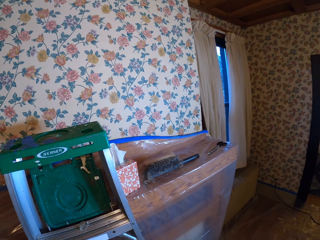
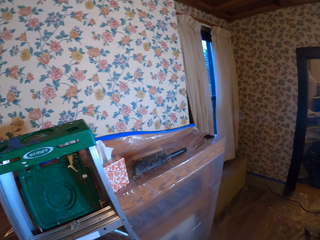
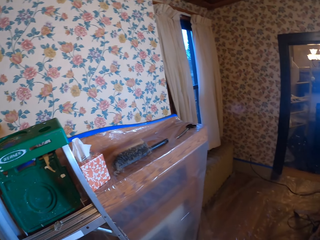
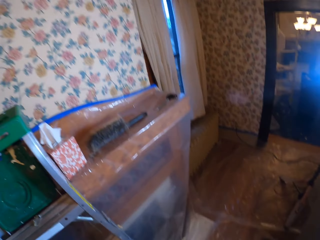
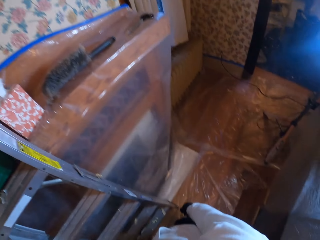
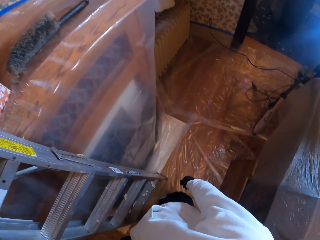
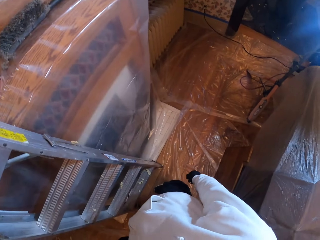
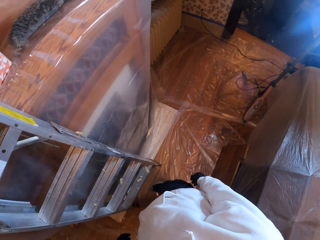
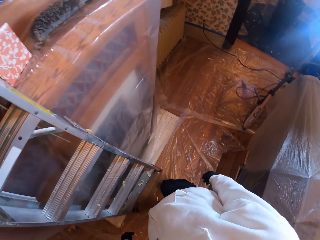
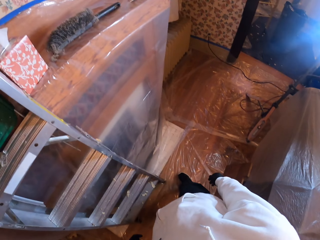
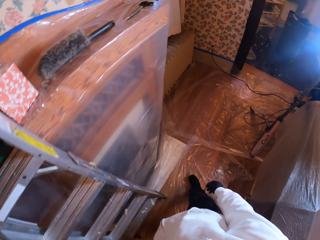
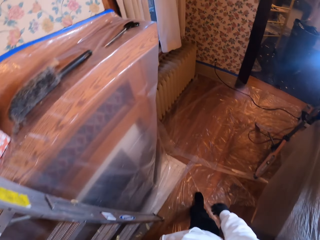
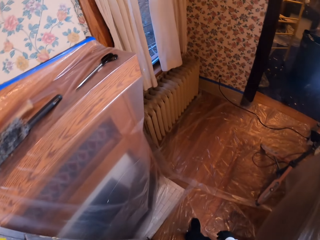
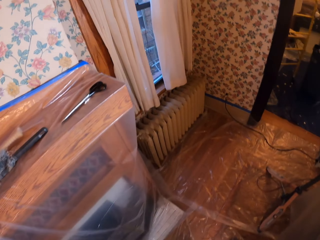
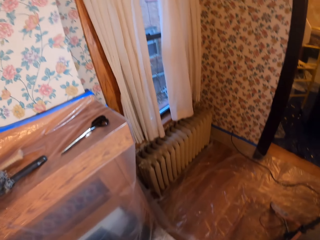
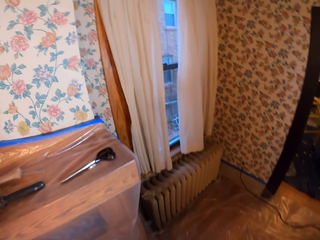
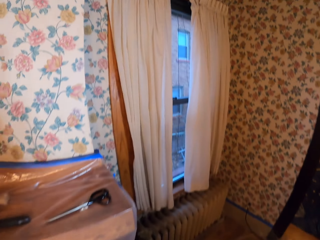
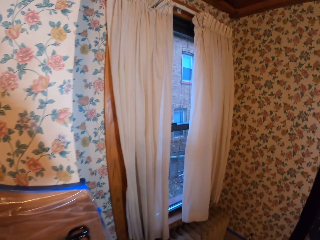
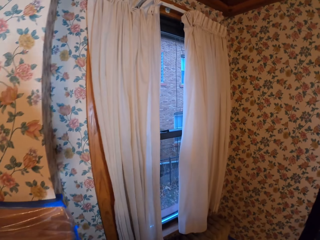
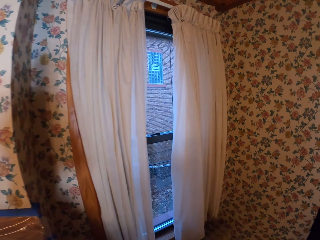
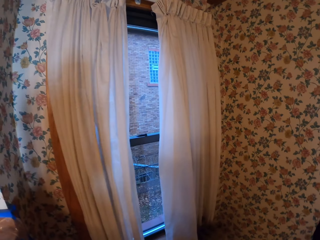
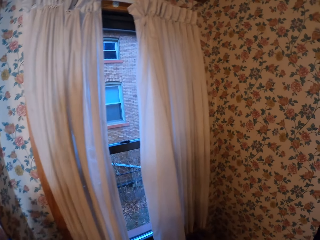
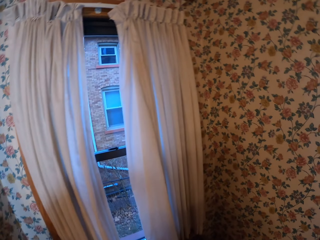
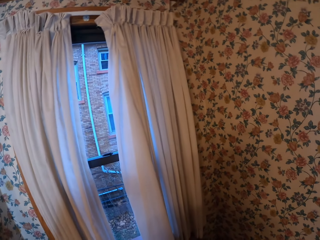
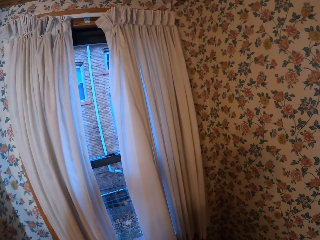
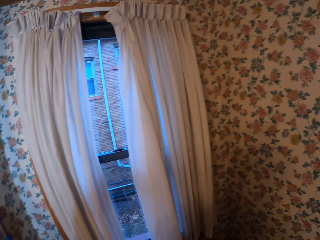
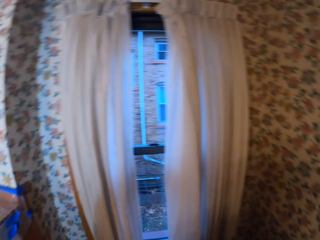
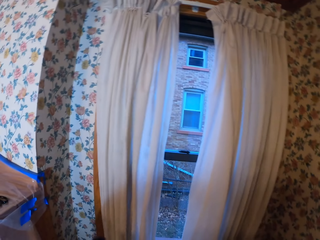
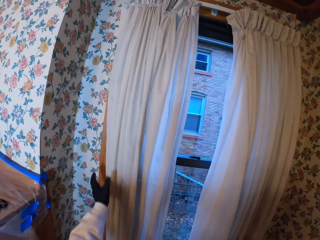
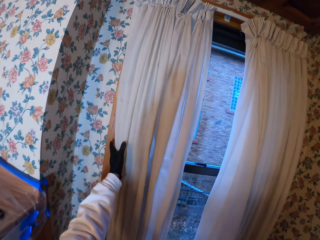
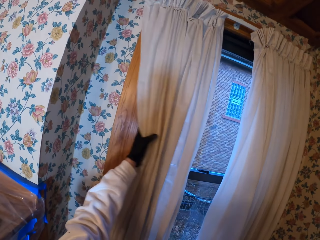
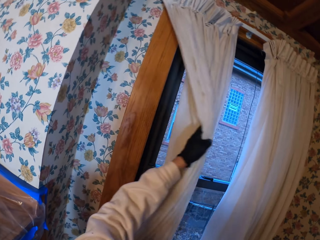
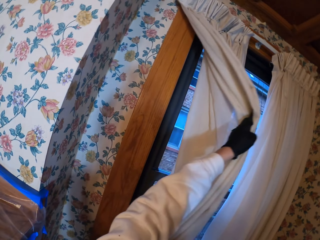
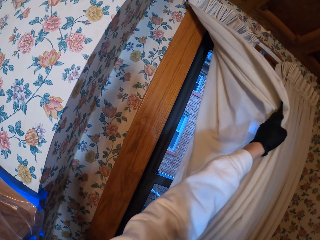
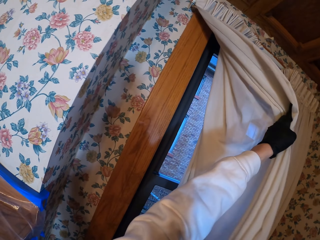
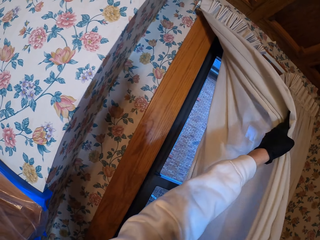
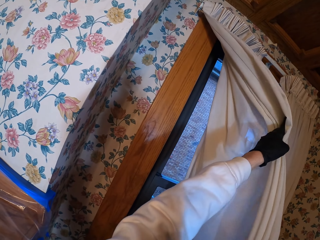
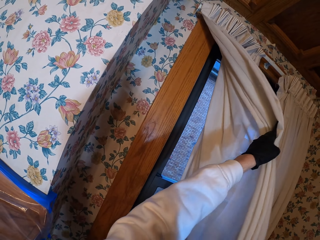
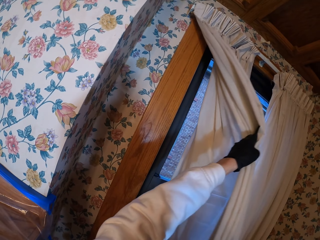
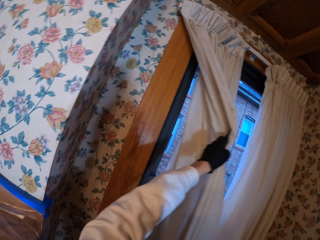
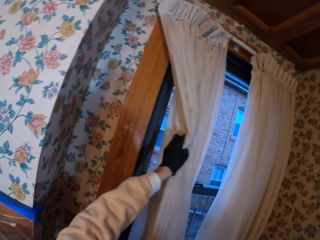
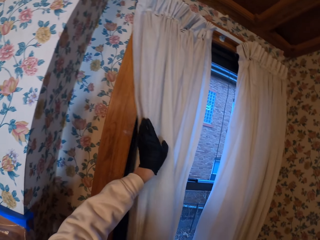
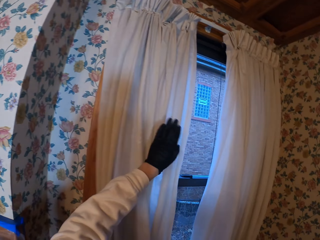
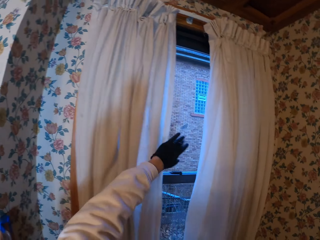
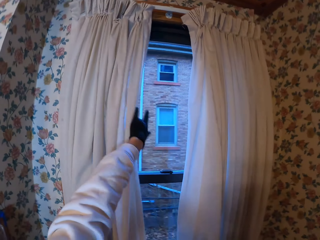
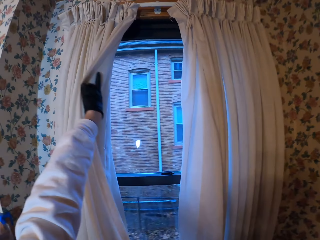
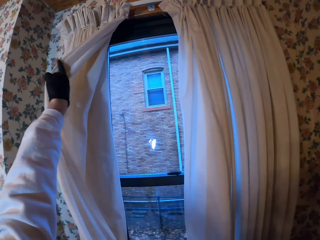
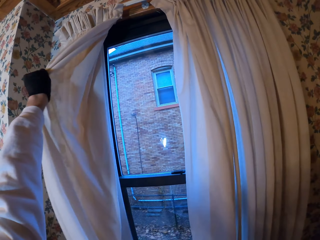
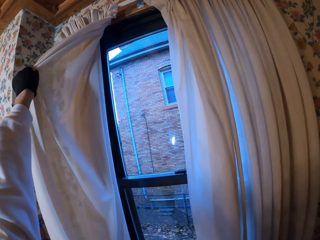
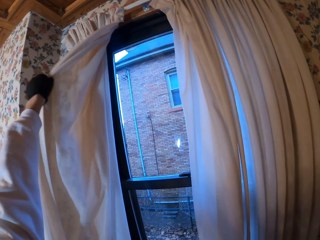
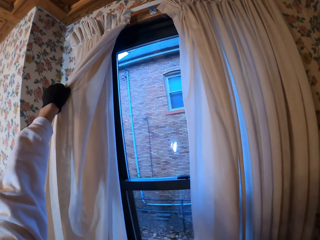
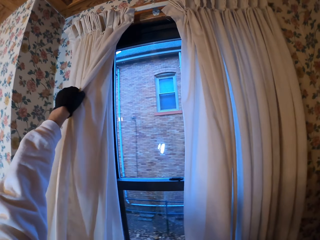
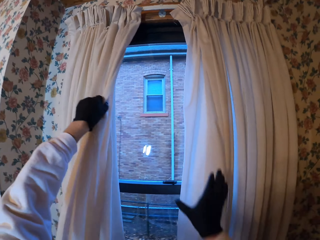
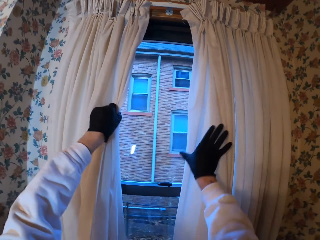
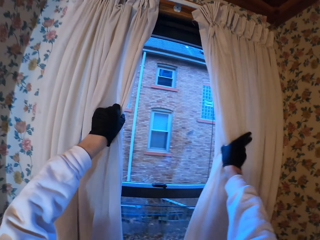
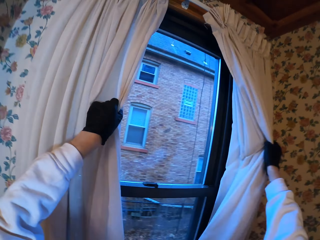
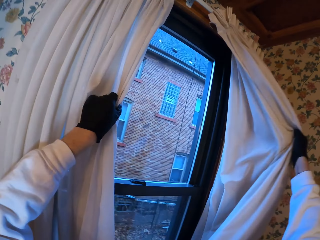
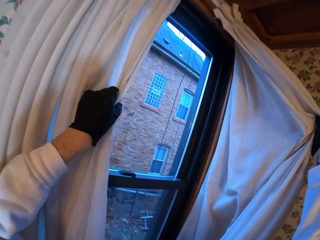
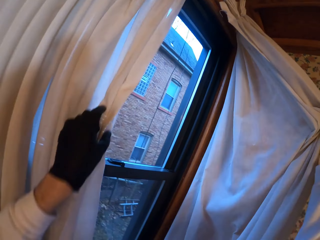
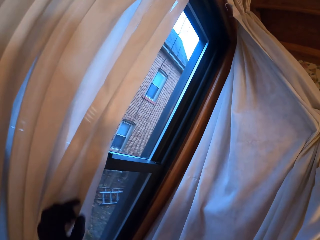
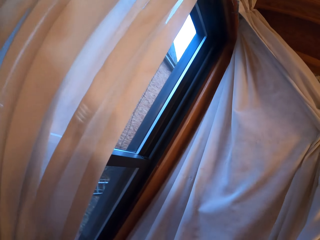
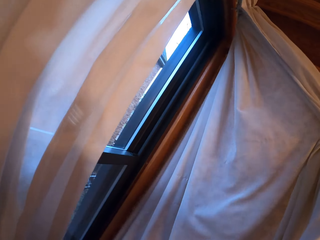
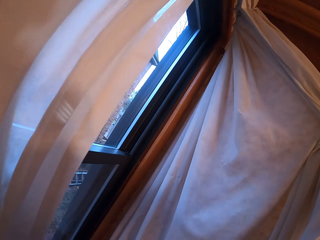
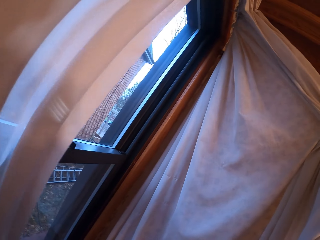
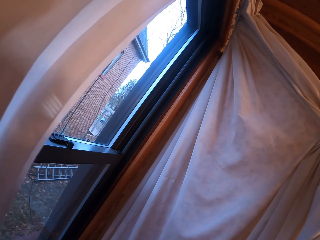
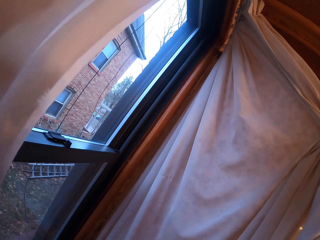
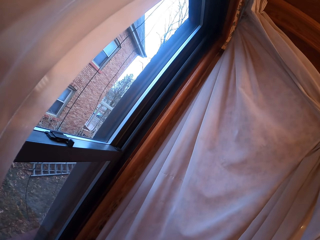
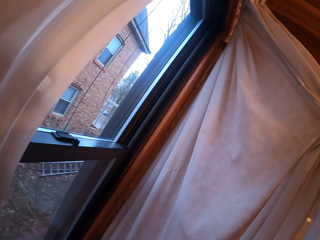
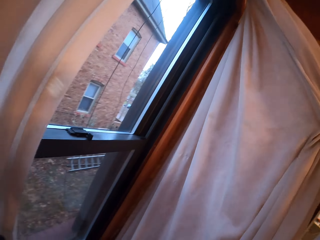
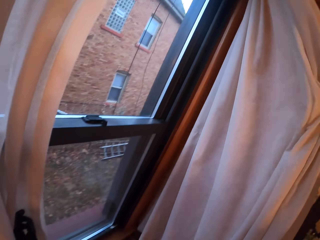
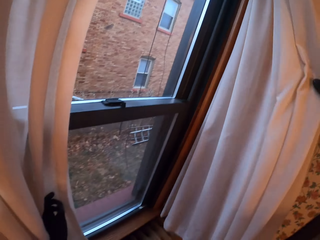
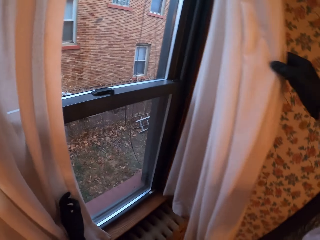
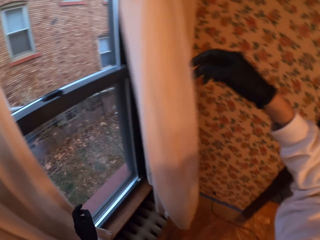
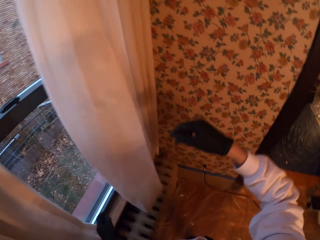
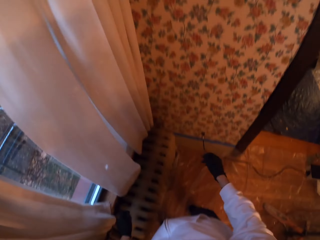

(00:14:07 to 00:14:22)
The camera wearer walks around the house. They adjust a curtain. They hold the curtains on the window. They look around. They hold the curtains on the window. They look through the window. They hold the curtains with both hands. They look through the window.

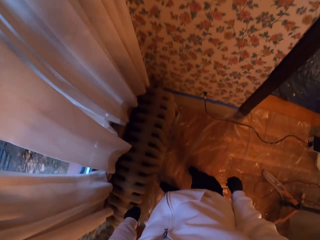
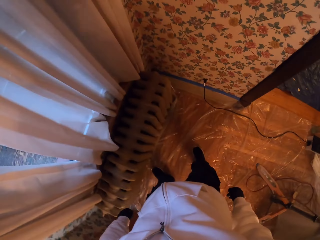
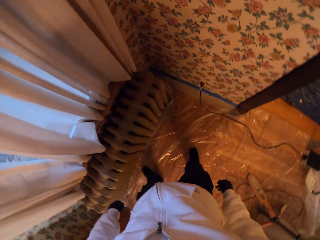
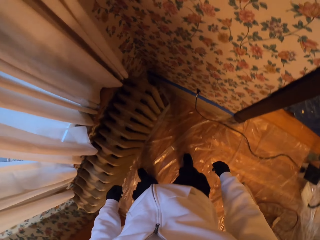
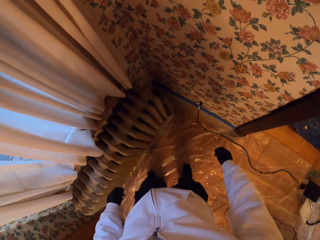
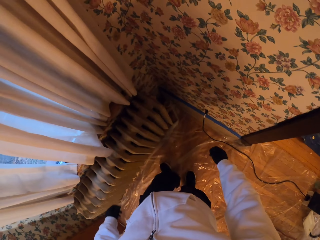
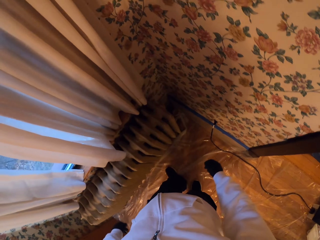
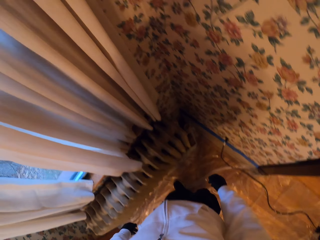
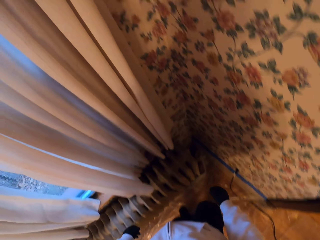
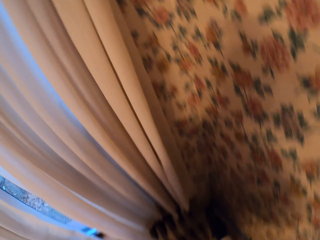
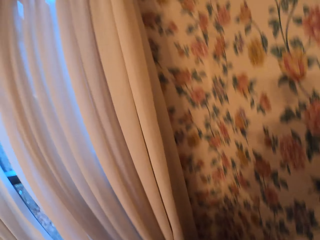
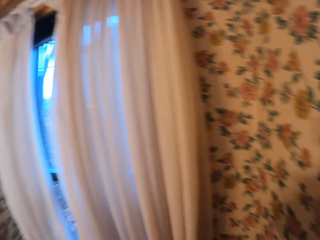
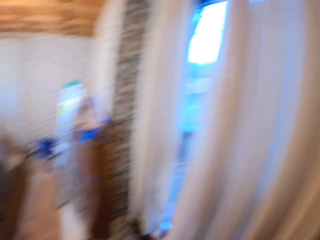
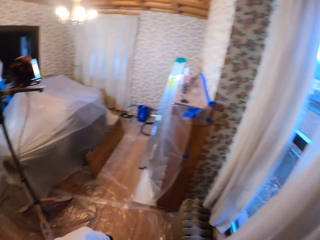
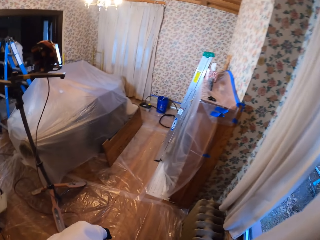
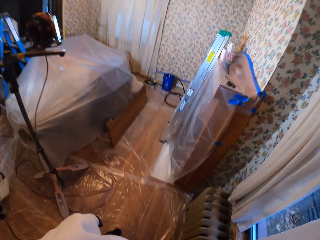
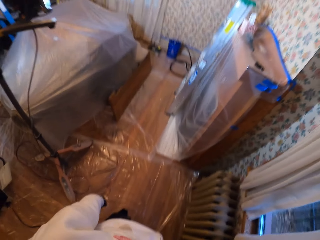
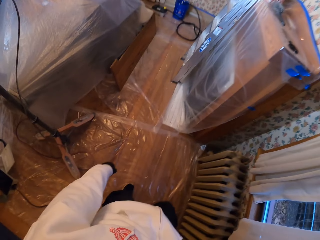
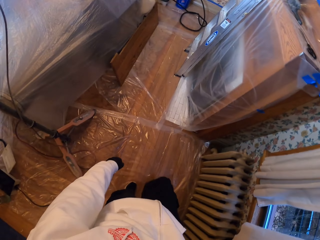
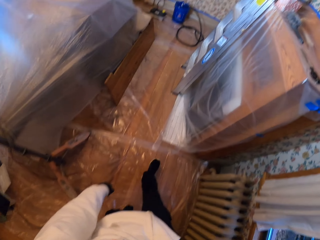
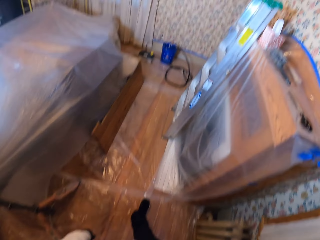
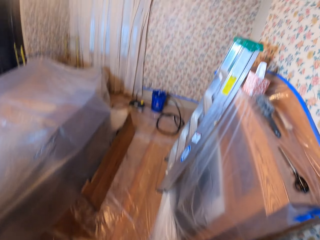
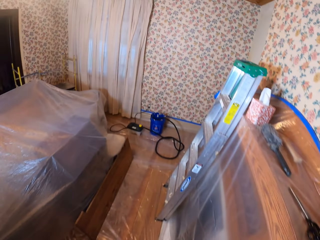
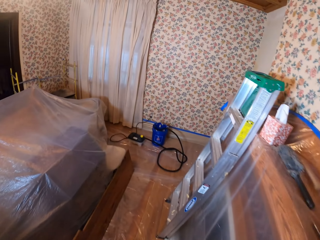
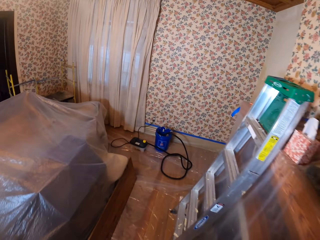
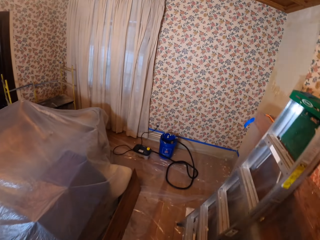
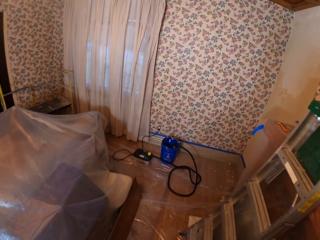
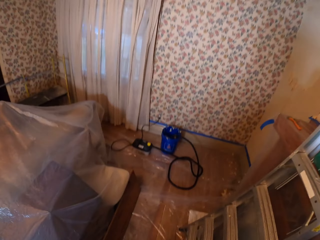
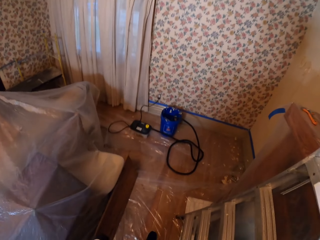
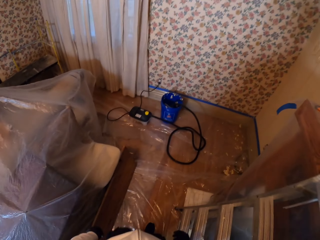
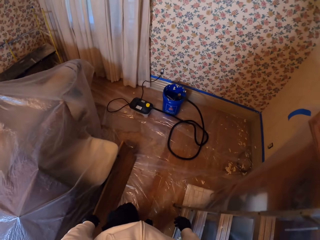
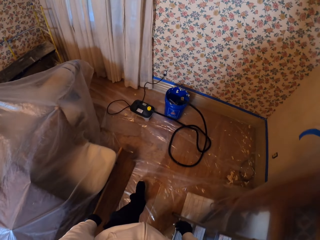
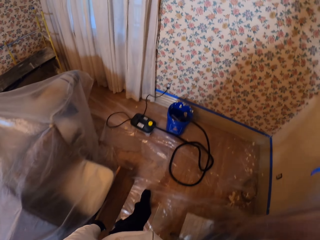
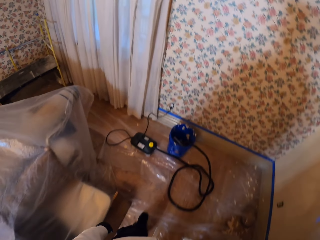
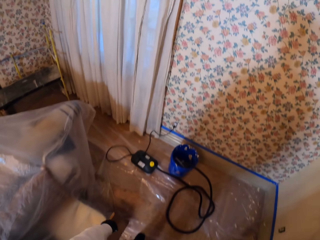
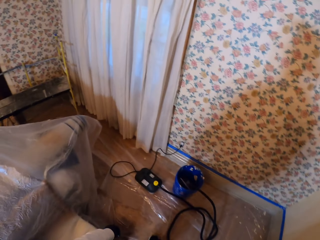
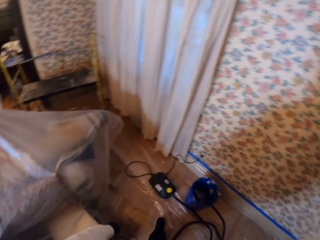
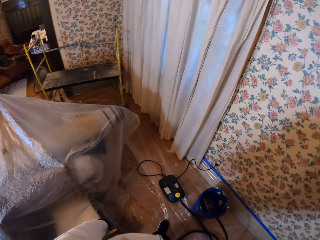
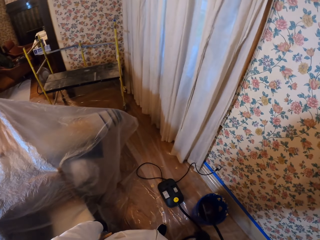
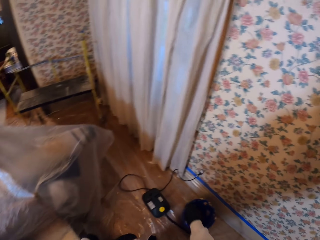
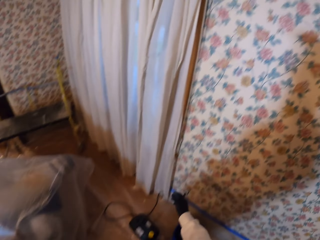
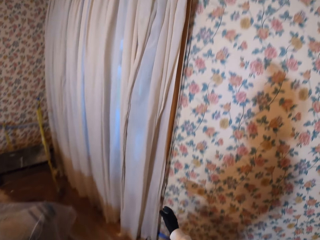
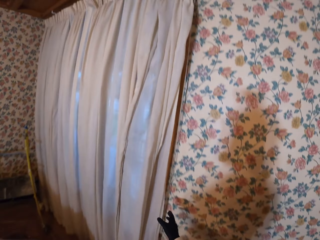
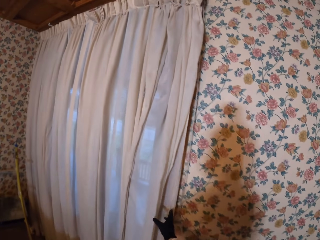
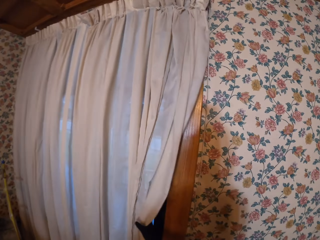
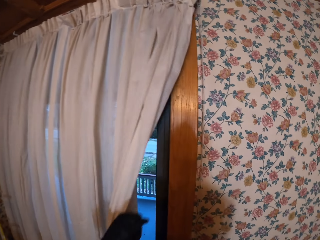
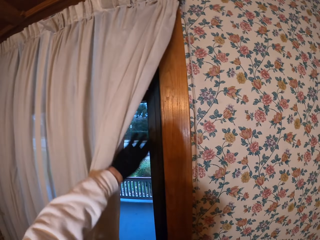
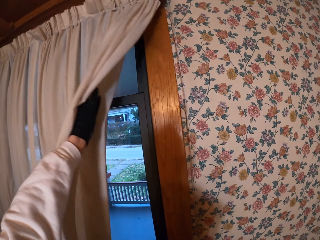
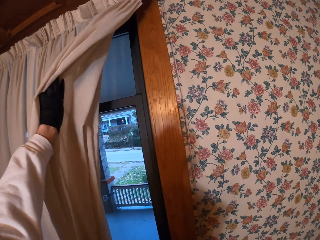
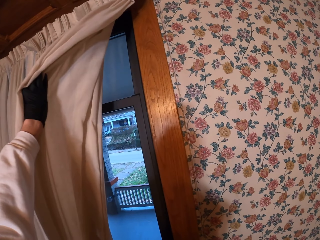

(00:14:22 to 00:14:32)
The camera wearer looks around the room. They walk around the room. They look around the room. They hold the curtain with the left hand and adjust the curtain.
